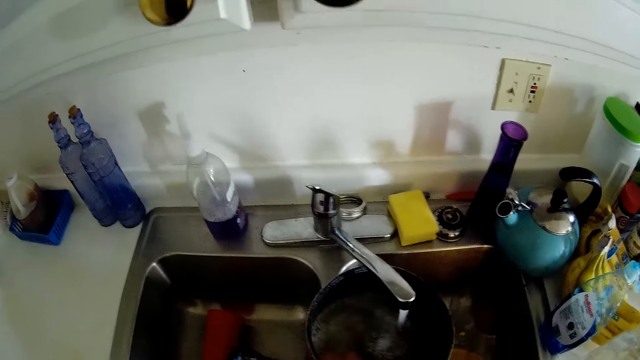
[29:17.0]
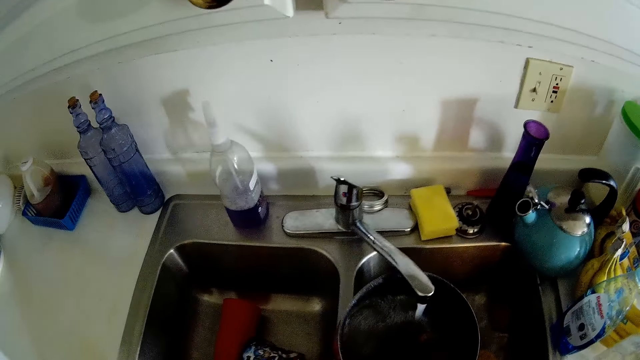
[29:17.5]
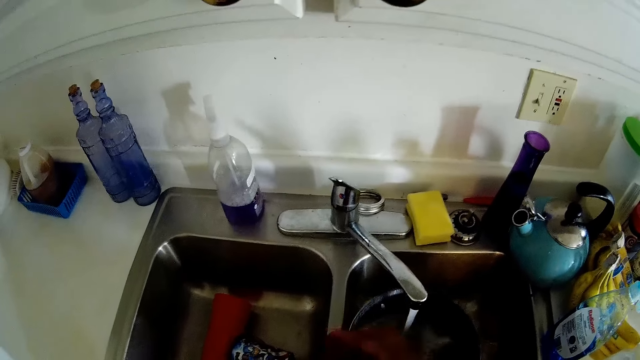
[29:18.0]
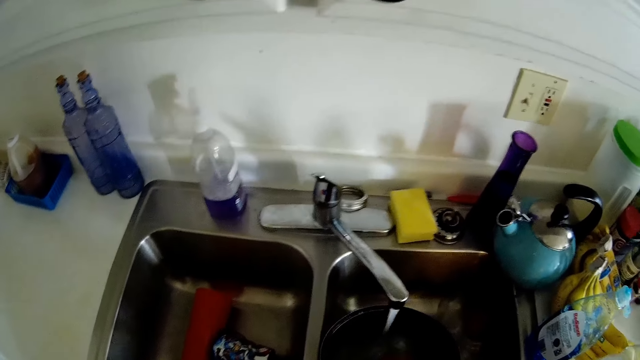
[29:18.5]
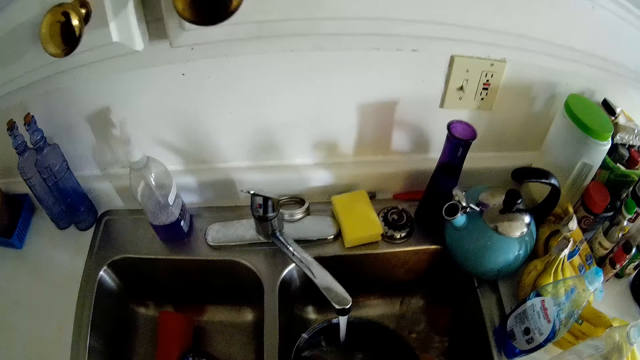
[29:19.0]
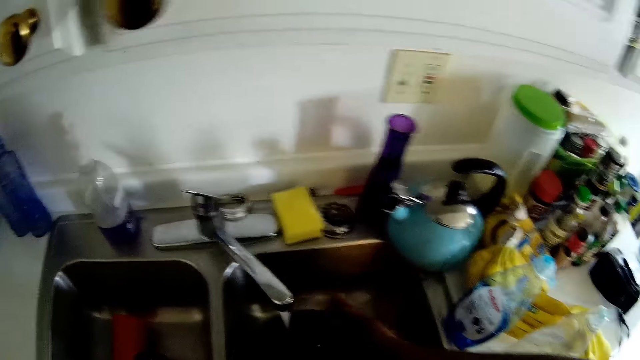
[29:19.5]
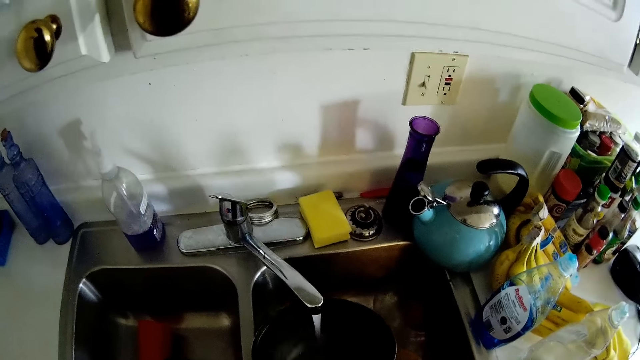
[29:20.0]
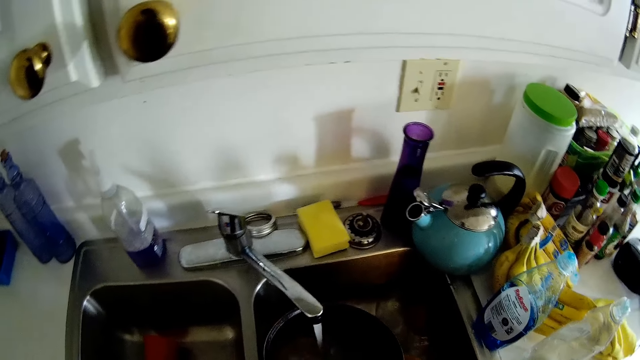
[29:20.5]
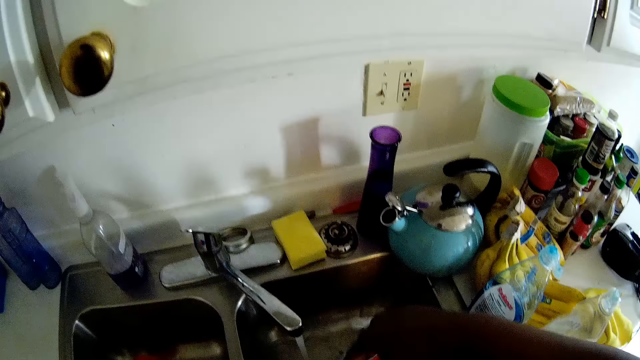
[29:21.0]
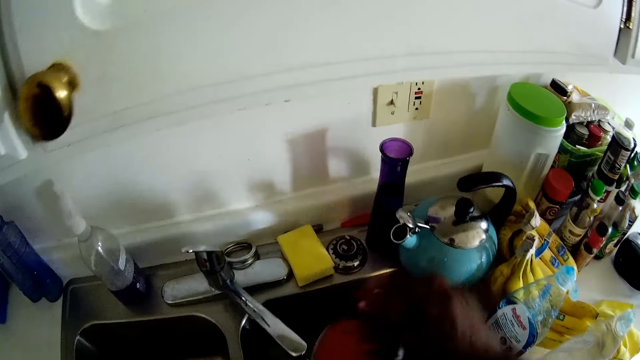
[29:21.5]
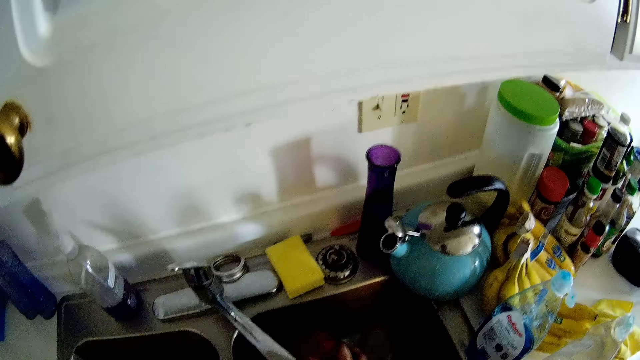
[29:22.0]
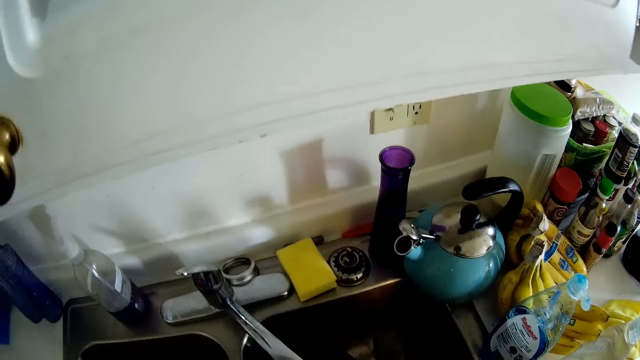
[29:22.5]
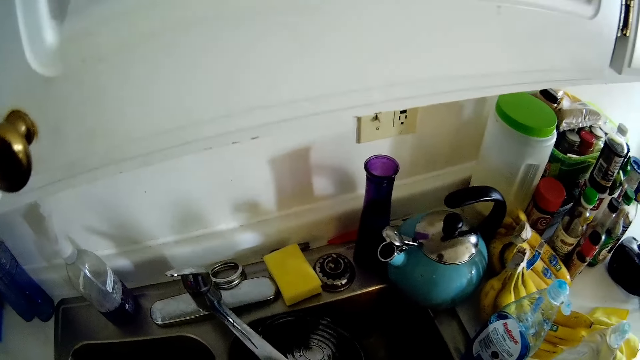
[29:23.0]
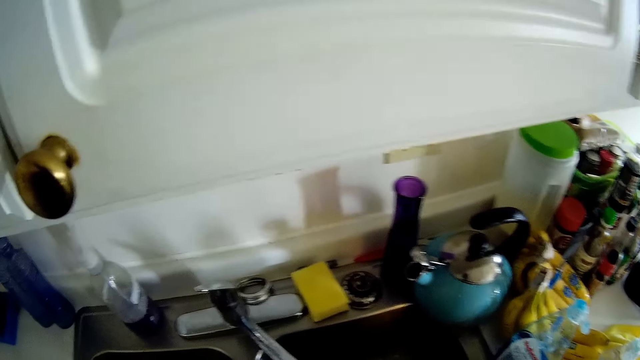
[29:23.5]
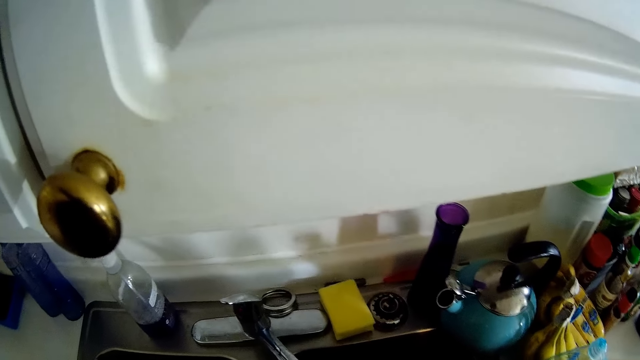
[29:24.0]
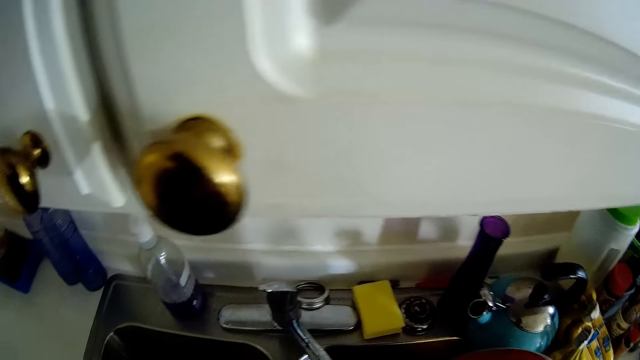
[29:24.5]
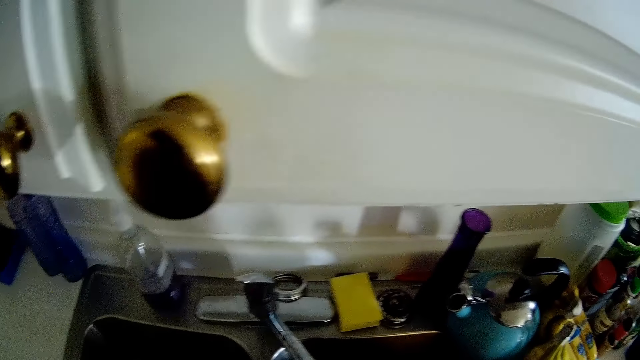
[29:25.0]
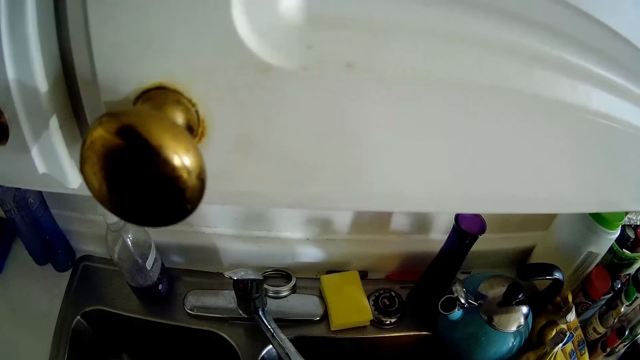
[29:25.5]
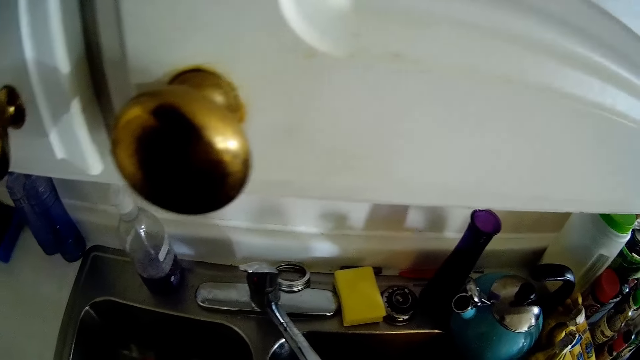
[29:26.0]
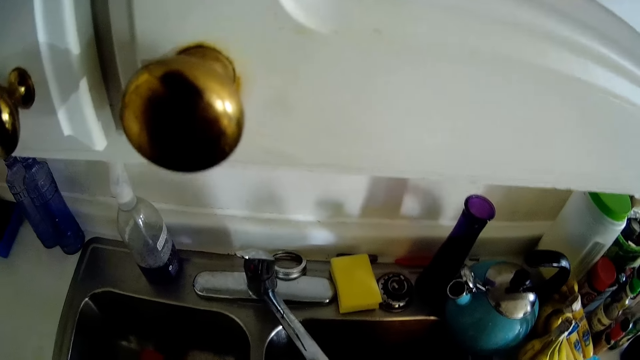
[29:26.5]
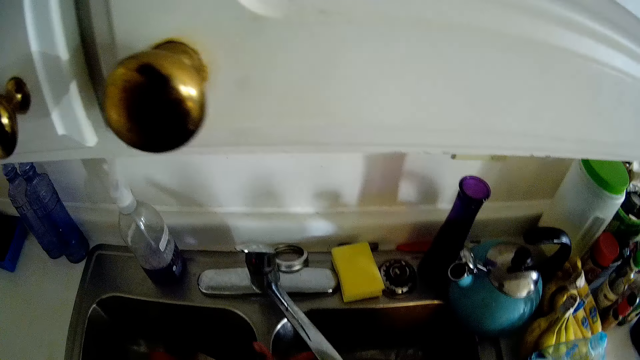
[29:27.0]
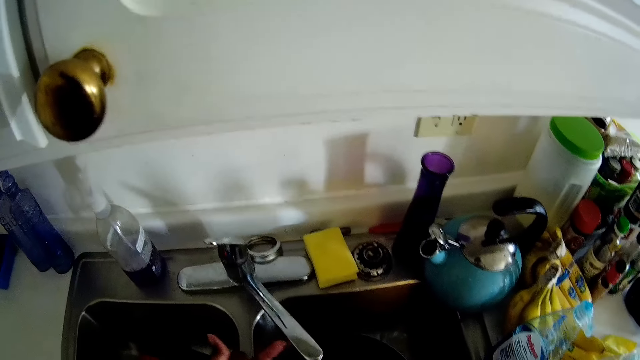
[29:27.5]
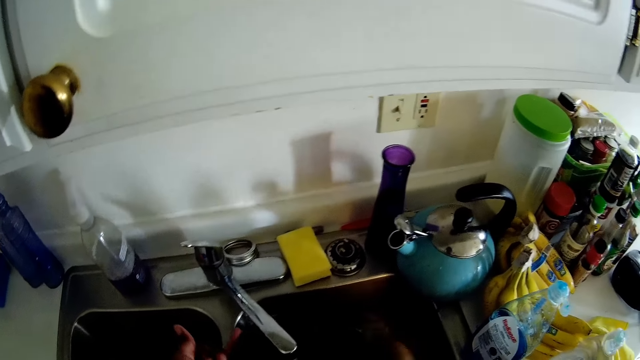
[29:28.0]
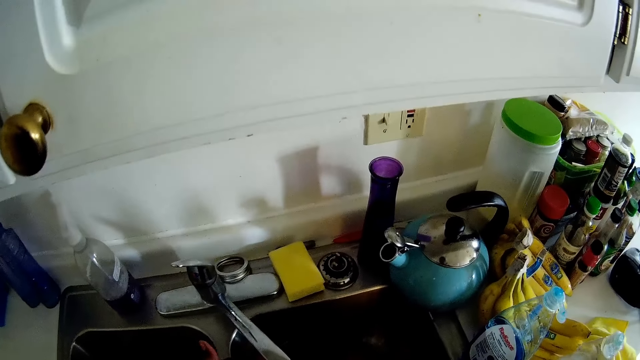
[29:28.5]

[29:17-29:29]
The camera wearer talks to a man. They wash the utensils in the sink.

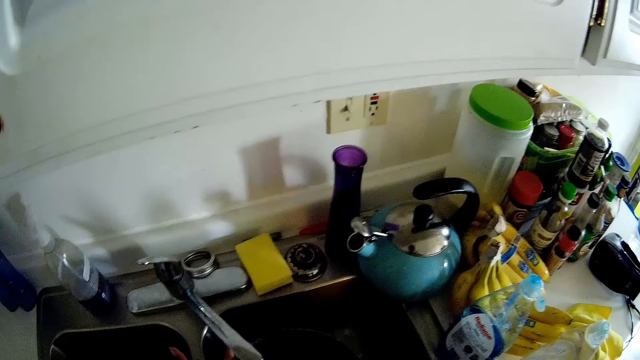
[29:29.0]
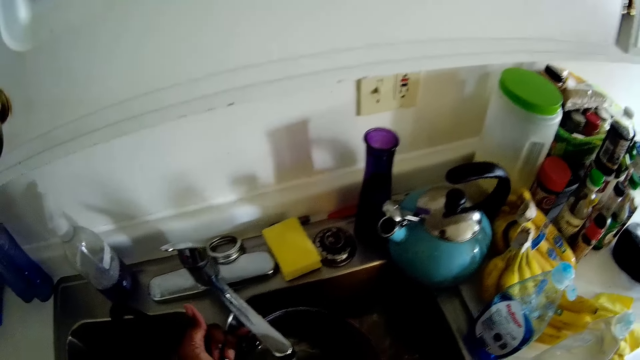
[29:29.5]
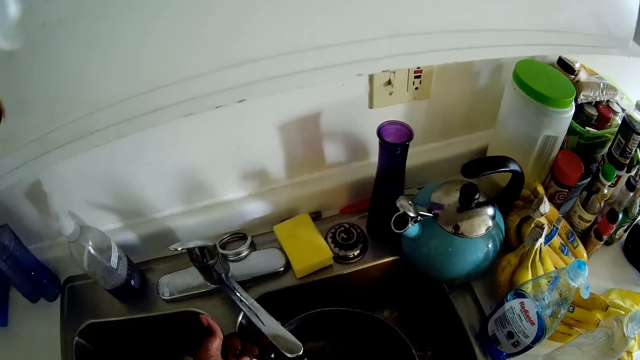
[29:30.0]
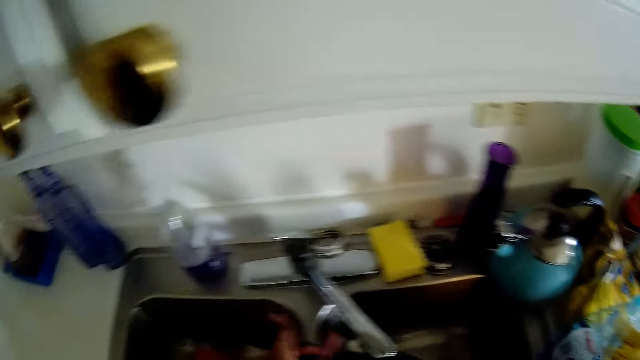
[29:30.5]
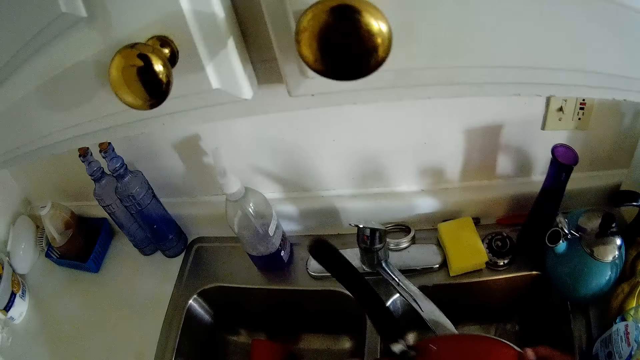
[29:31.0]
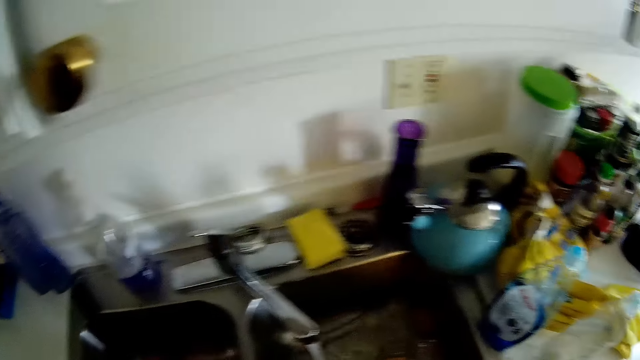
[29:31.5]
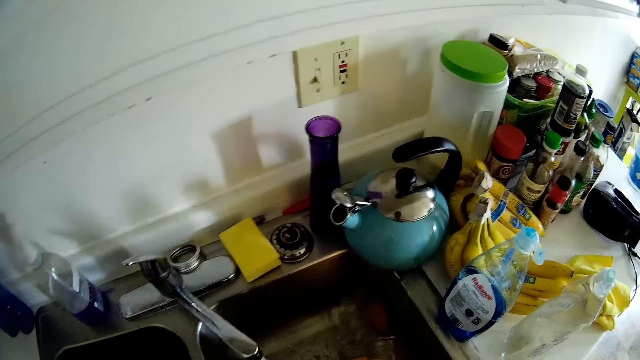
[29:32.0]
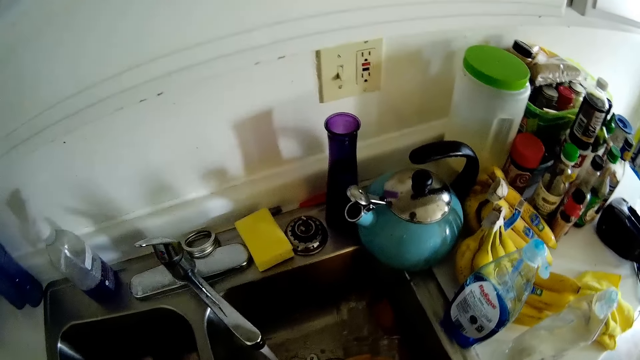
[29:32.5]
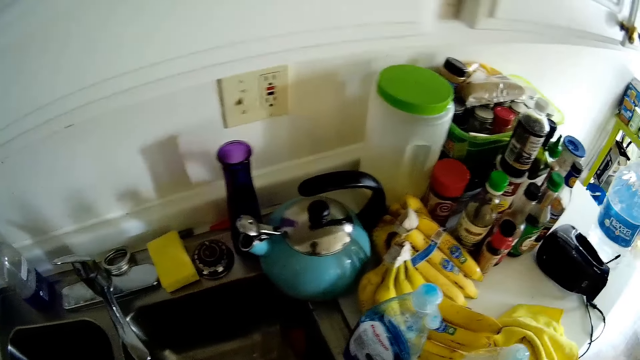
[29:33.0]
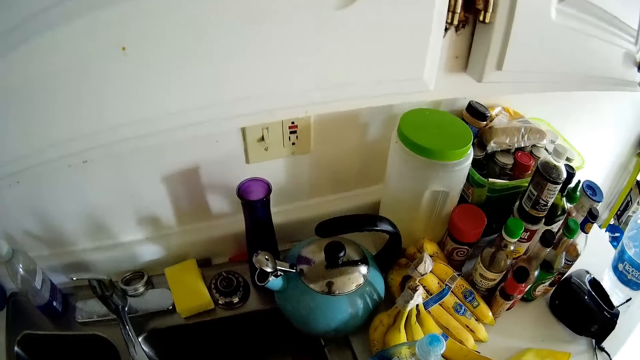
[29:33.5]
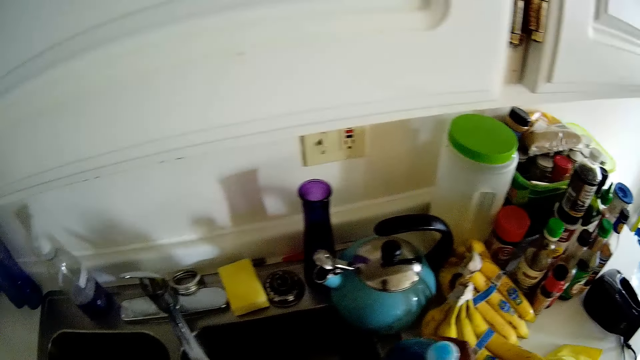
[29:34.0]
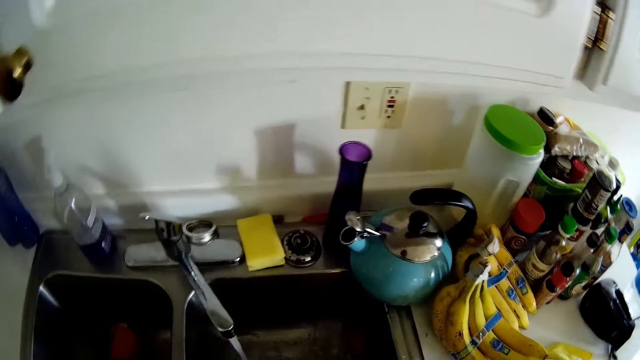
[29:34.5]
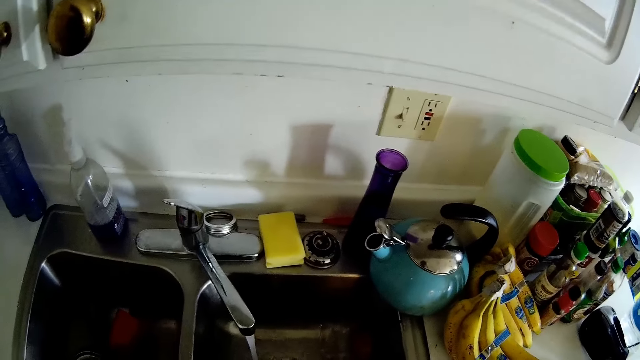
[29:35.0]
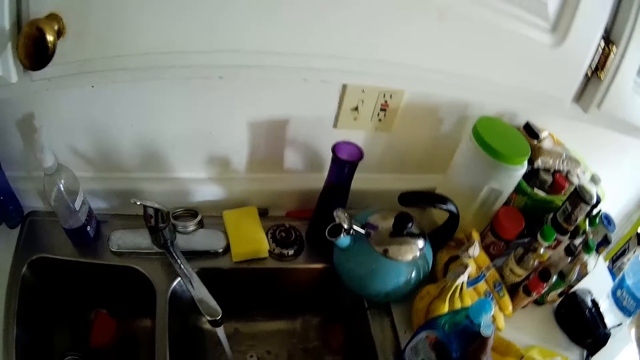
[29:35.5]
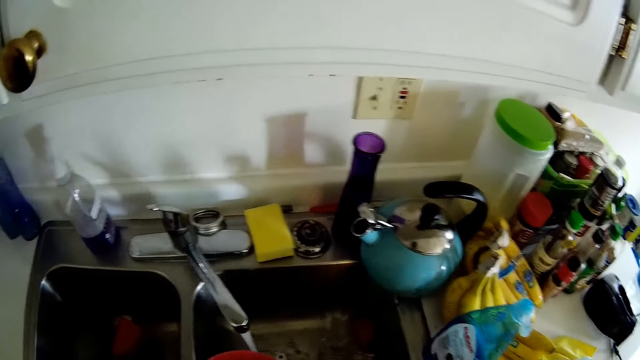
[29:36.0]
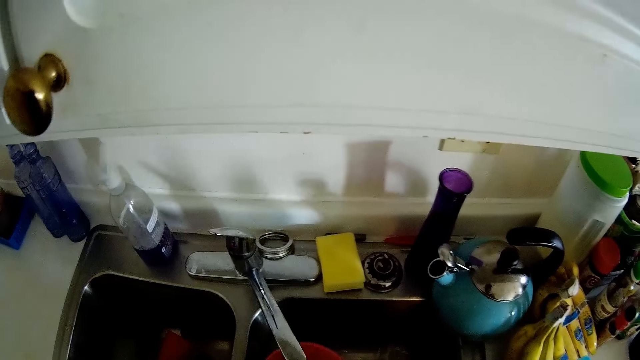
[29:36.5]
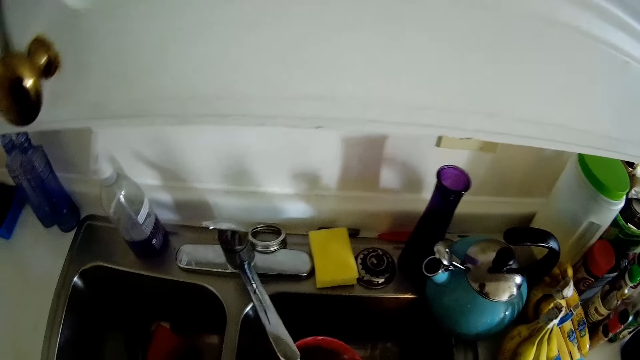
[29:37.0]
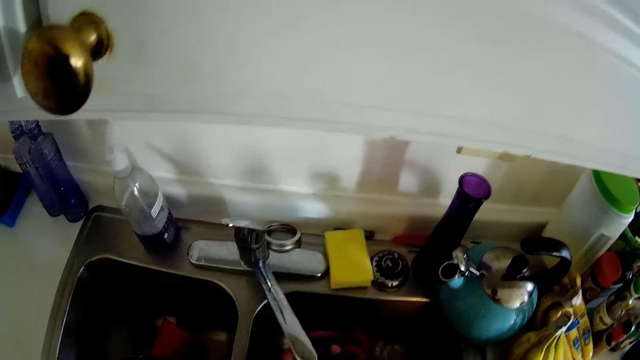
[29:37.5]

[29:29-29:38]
The camera wearer rinses the pot with both hands. She picks the bottle of soap from the kitchen counter with her right hand. She adds soap on the scouring pad. She drops the bottle of soap on the kitchen counter with her right hand. She washes a plate with the towel in her right hand.
